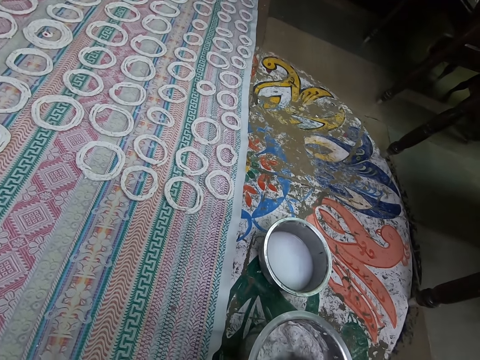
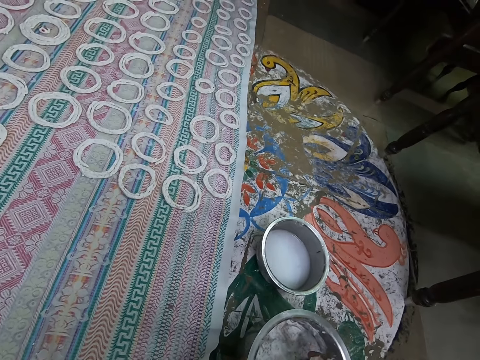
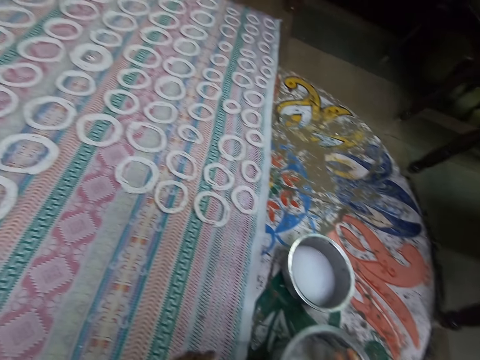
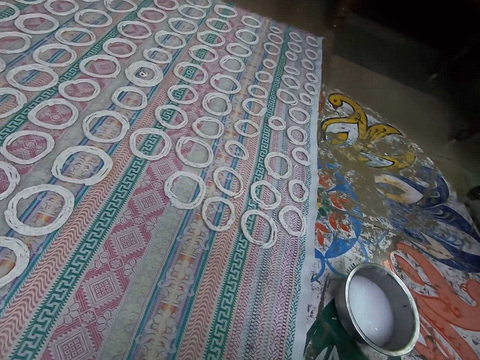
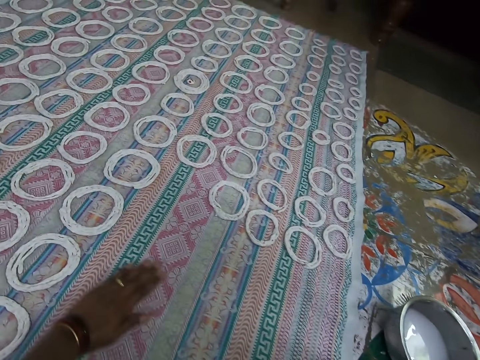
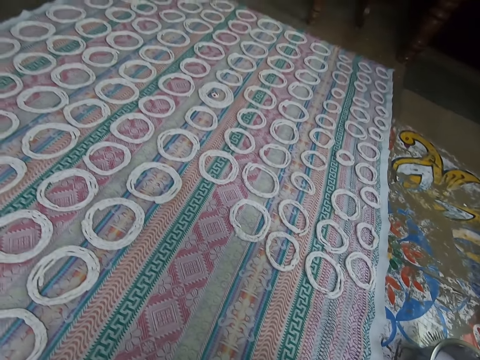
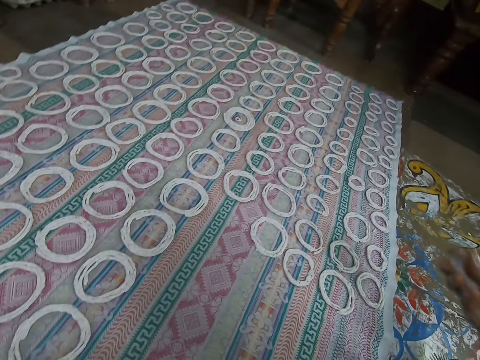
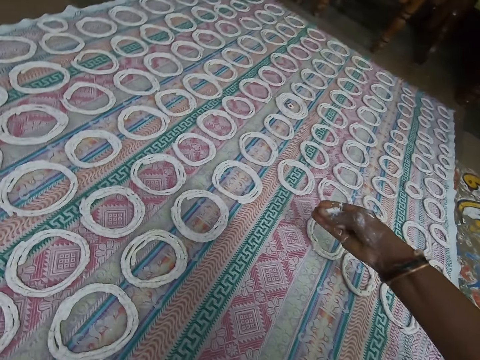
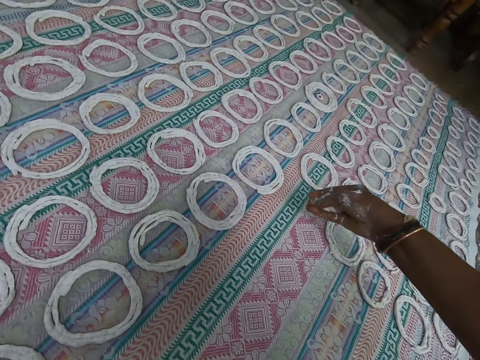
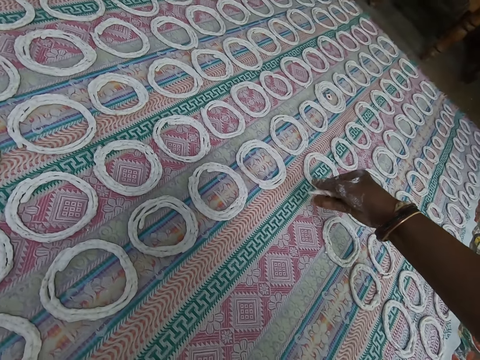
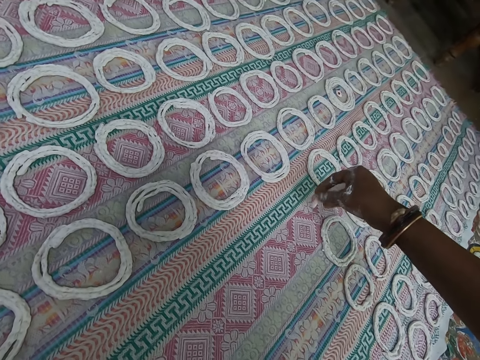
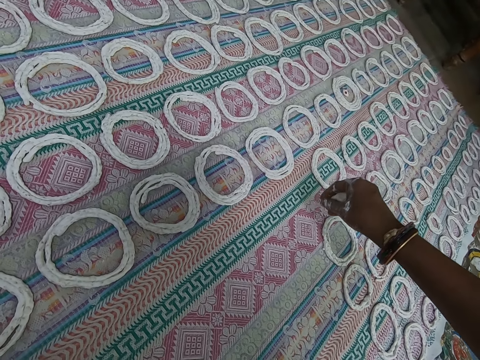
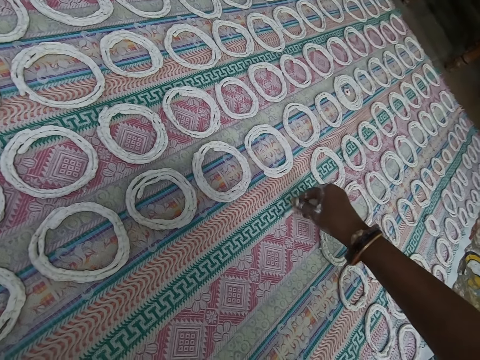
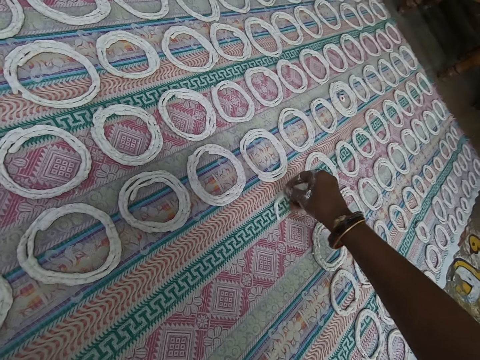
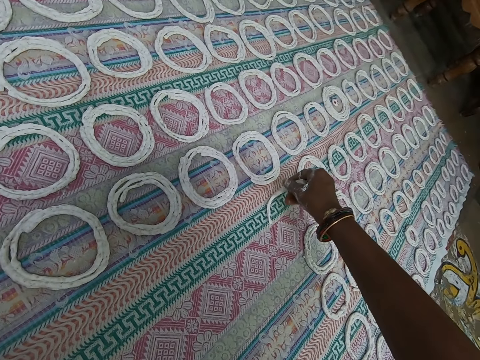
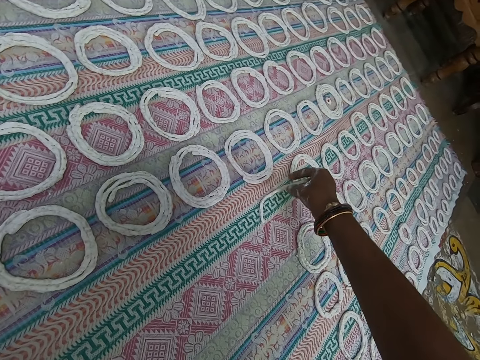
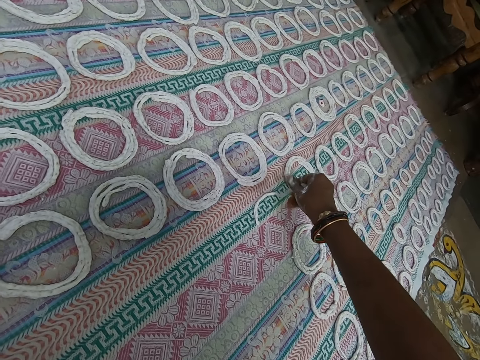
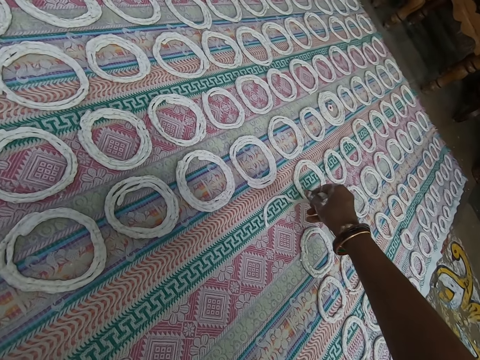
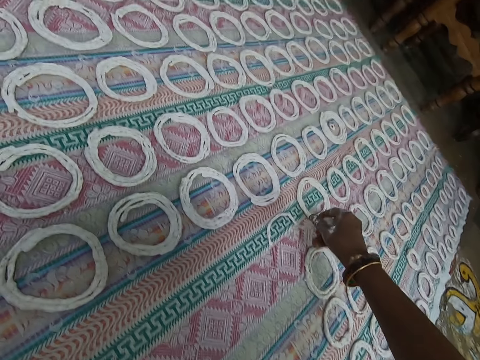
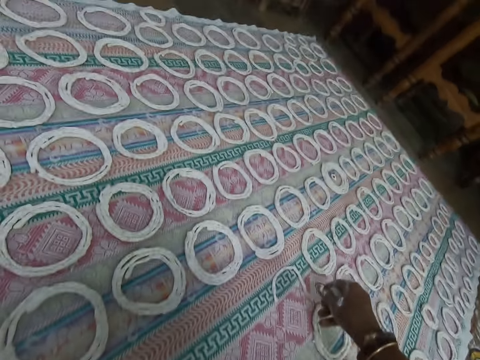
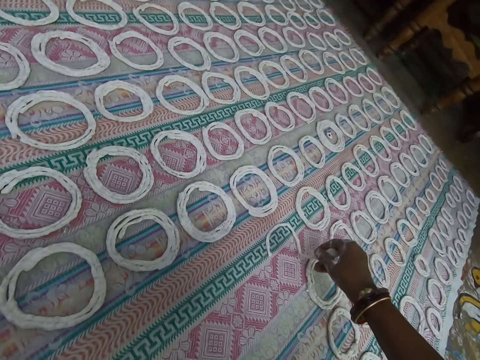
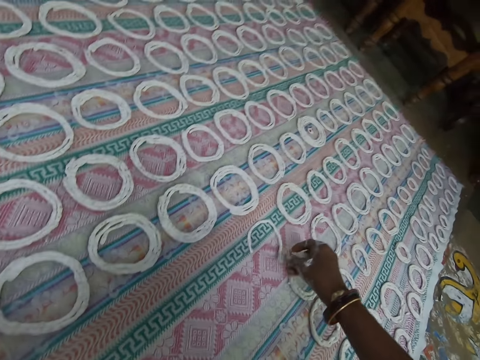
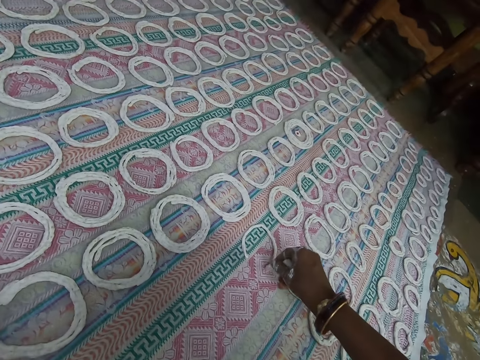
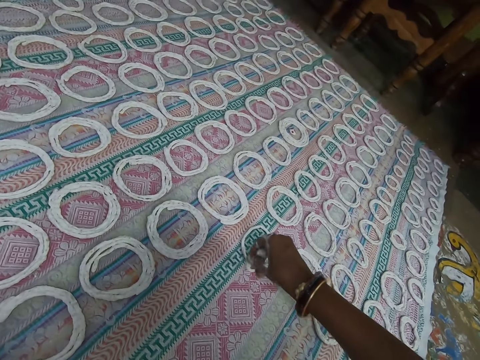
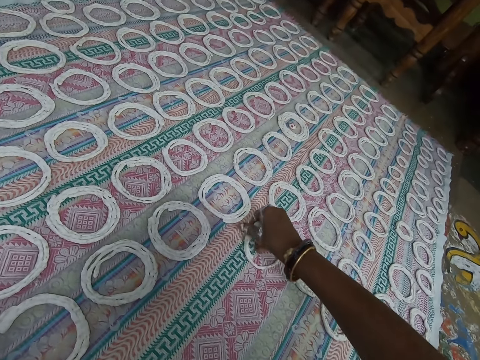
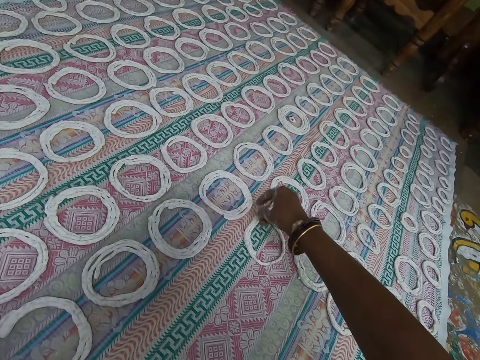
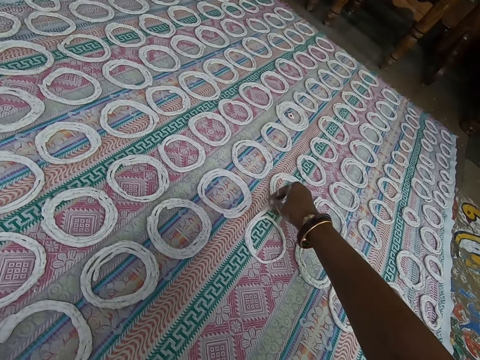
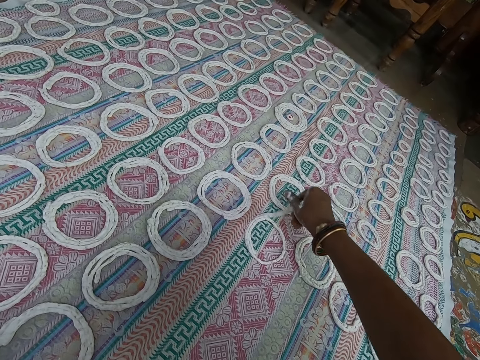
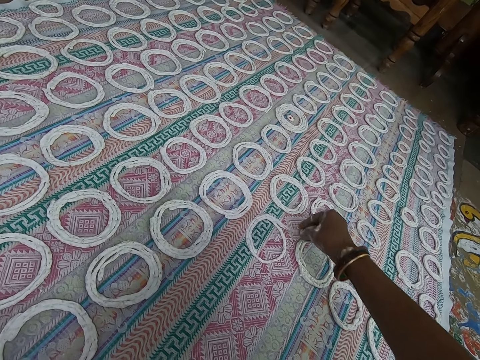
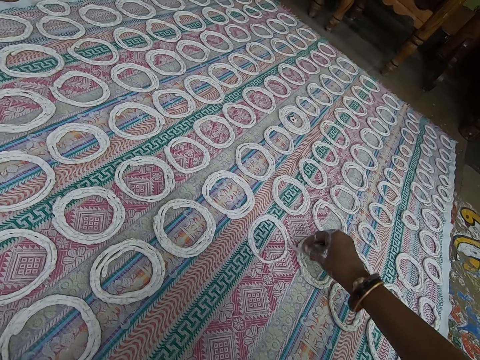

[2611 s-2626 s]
The camera wearer takes murukku mix from the bowl of murukku mix on the ground with her right hand. She wipes the mat with her hand. She shapes the murukku mix on the cloth on the ground with her right hand. She rolls the dough on the mat.

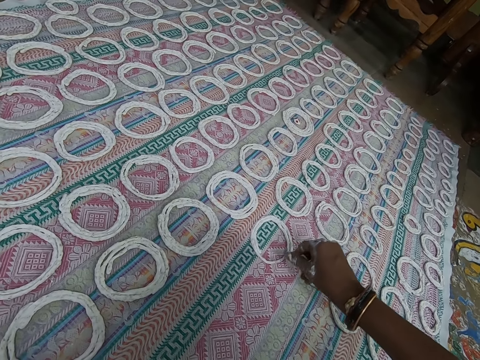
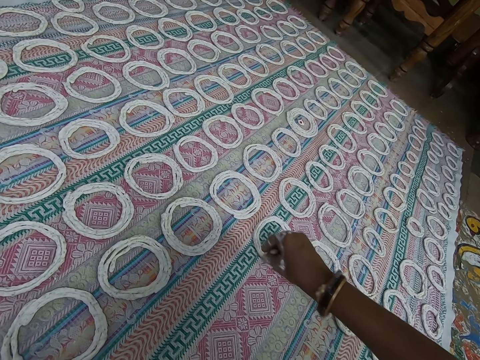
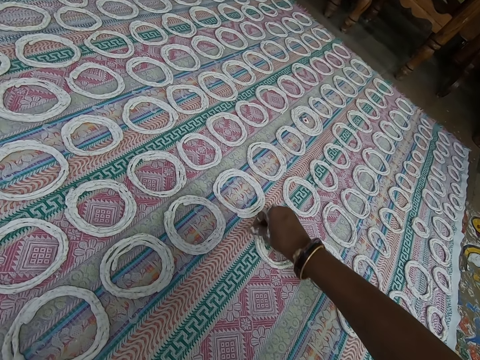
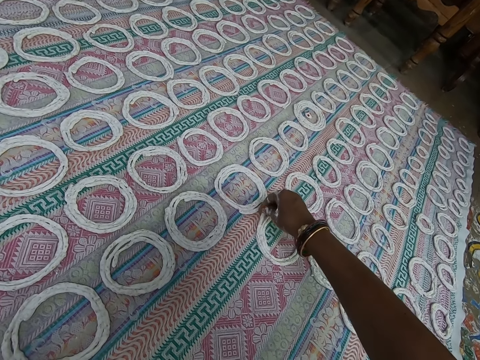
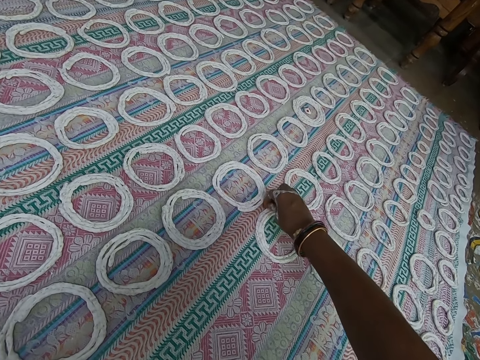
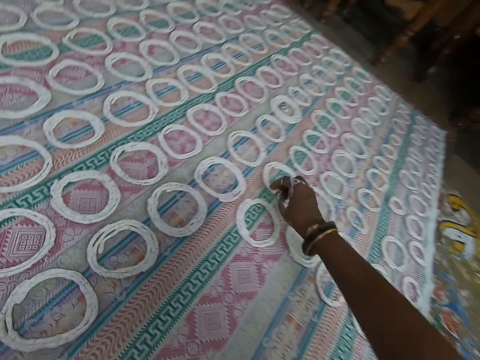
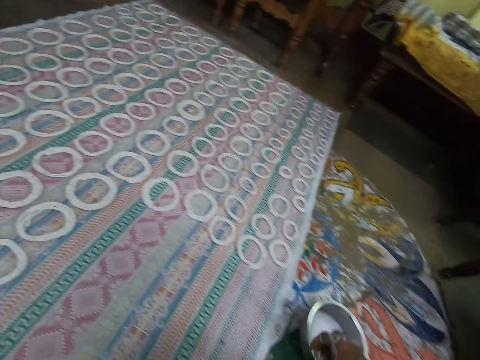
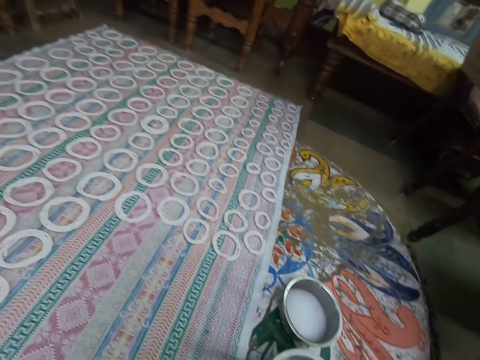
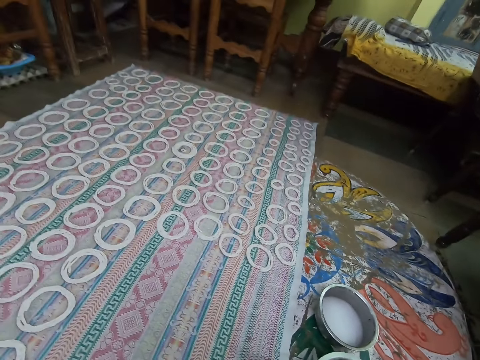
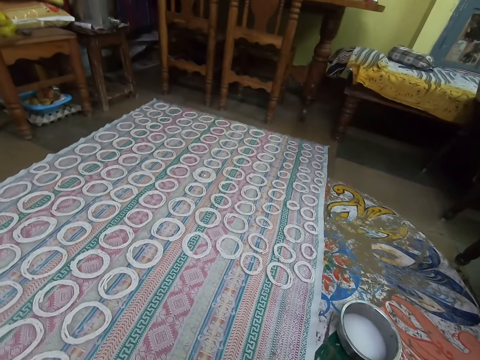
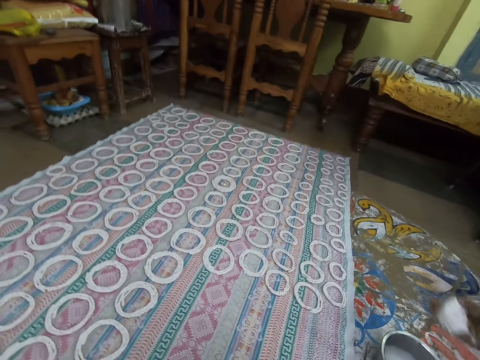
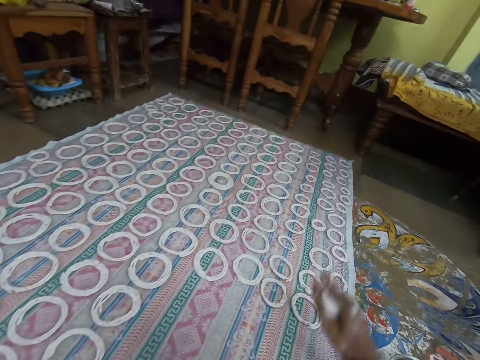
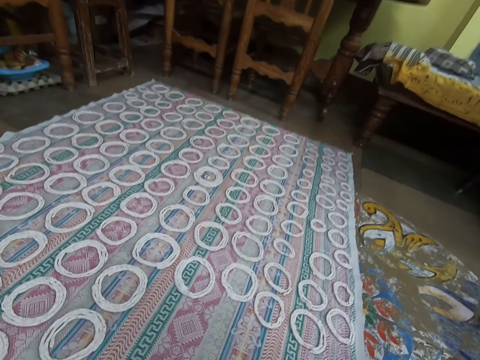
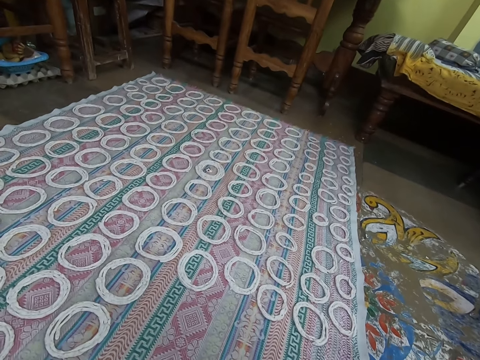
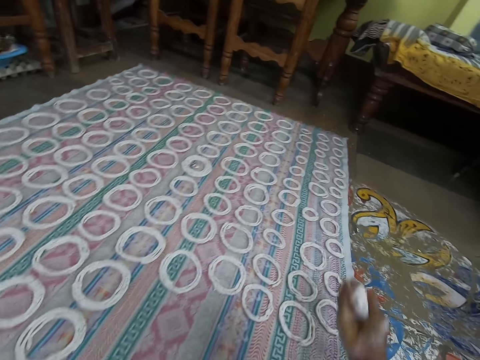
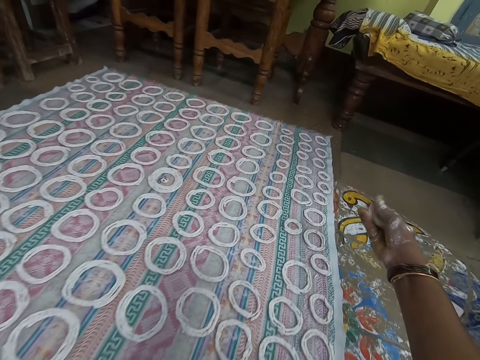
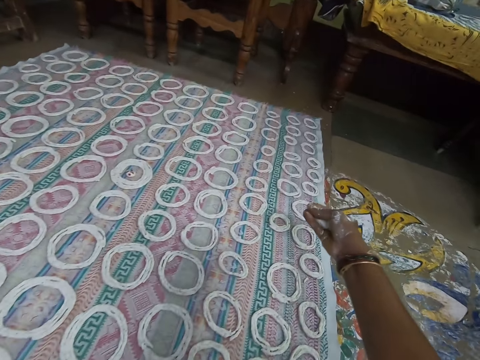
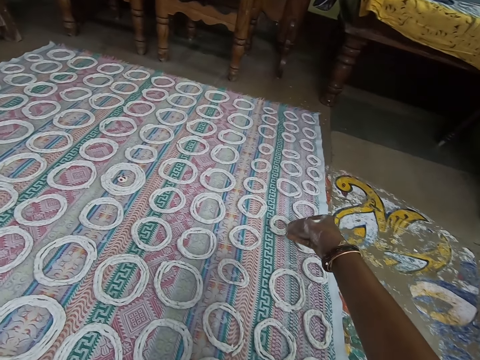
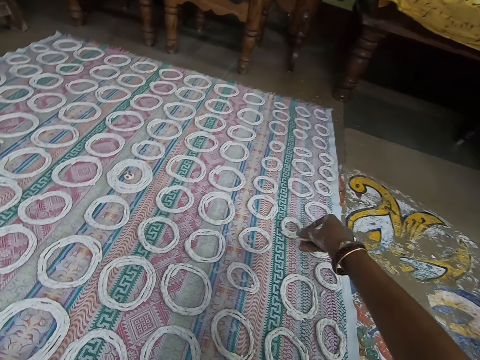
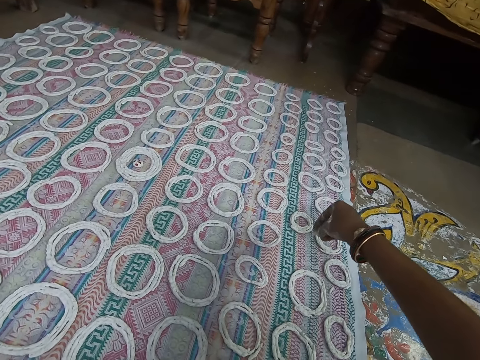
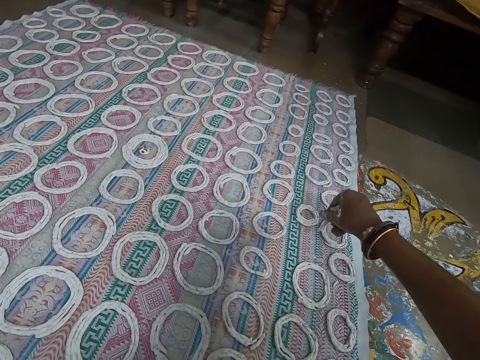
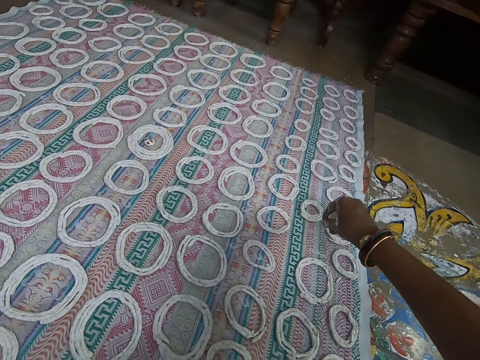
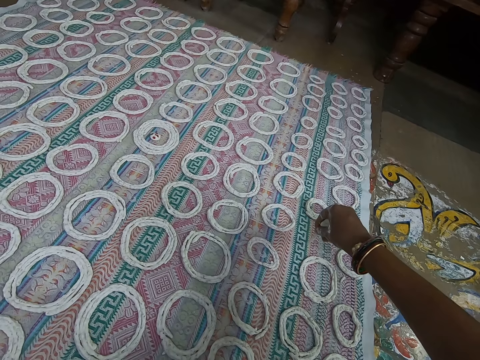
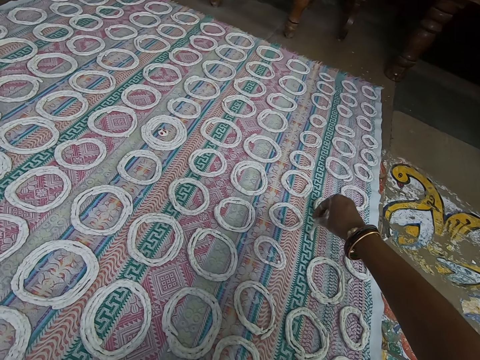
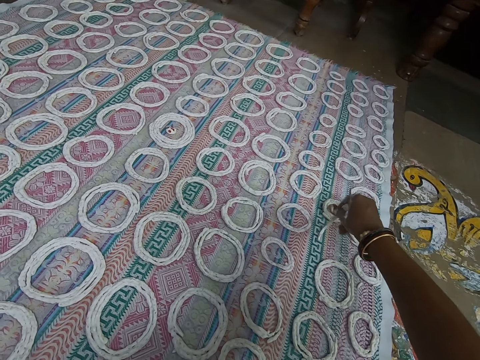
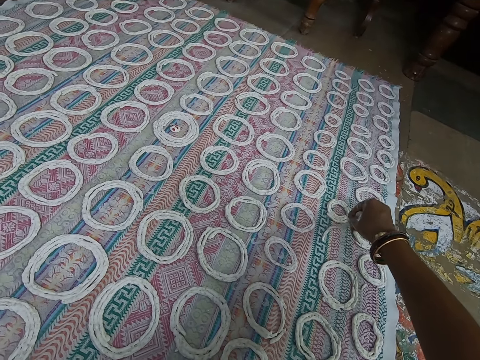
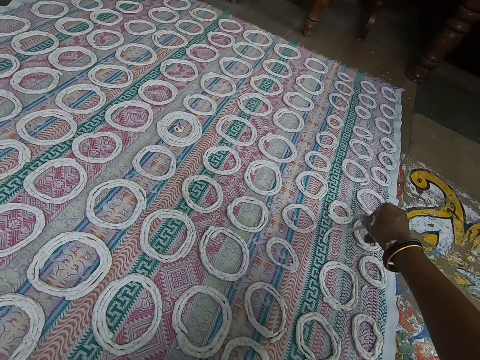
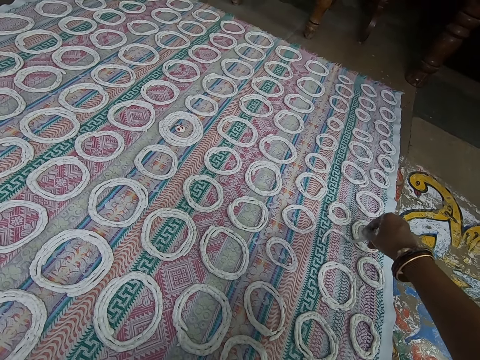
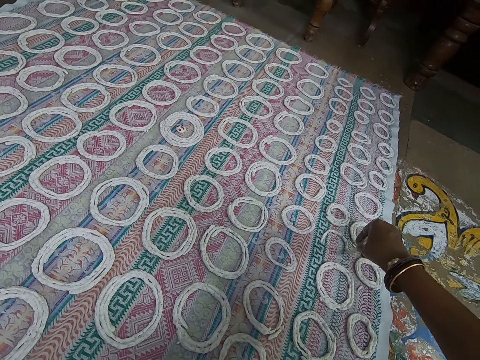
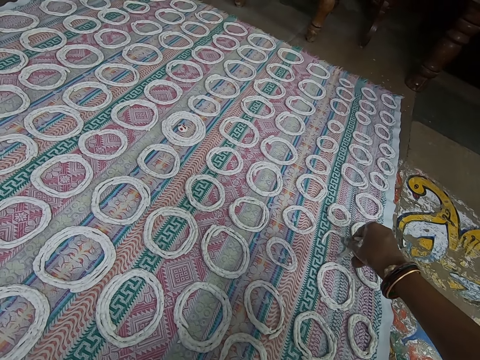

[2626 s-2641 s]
The camera wearer cuts the dough in the bowl with her hand. She shapes the murukku mix on the cloth on the ground with her right hand. She rolls the dough on the mat.
